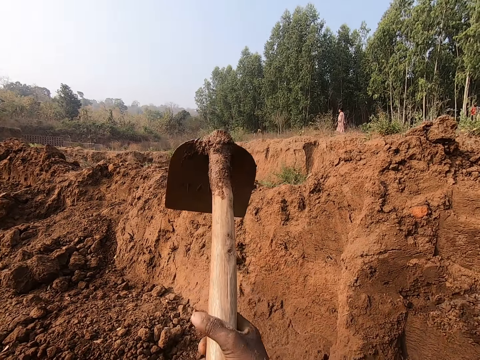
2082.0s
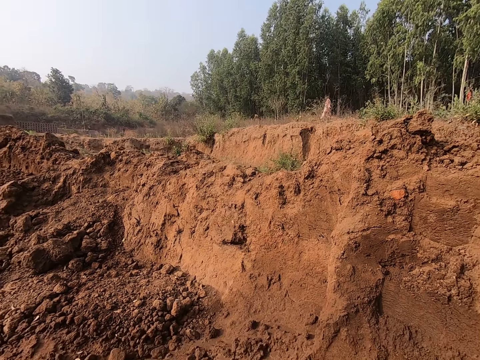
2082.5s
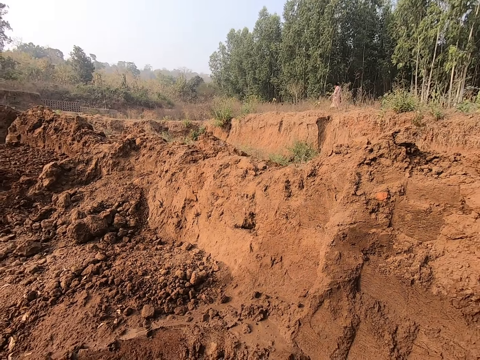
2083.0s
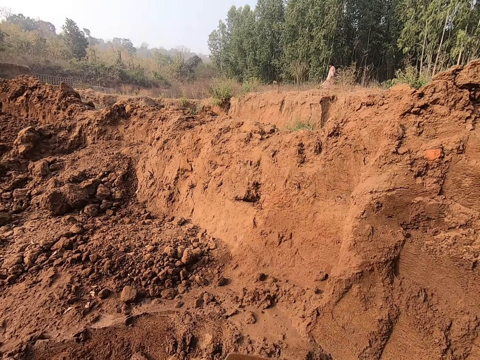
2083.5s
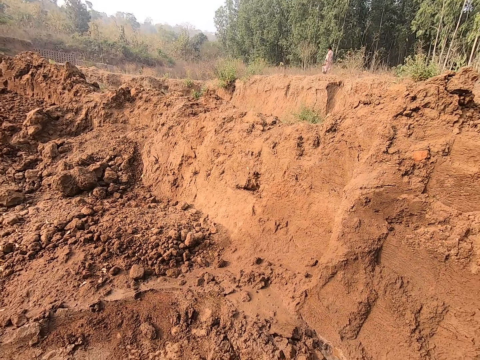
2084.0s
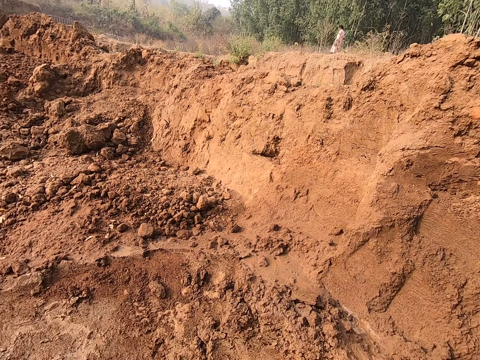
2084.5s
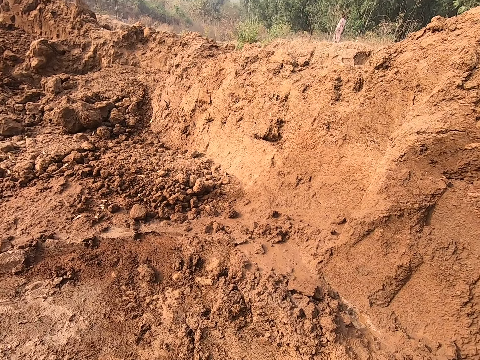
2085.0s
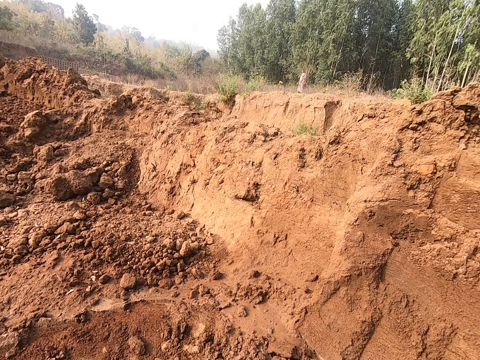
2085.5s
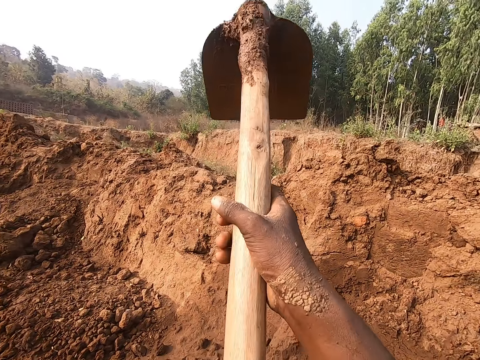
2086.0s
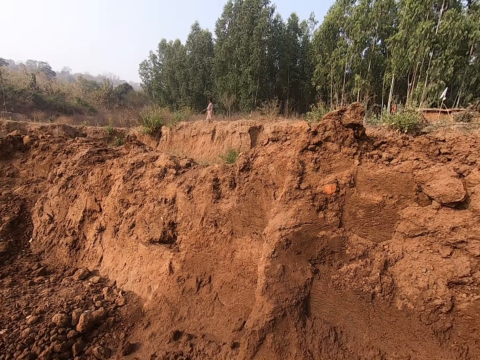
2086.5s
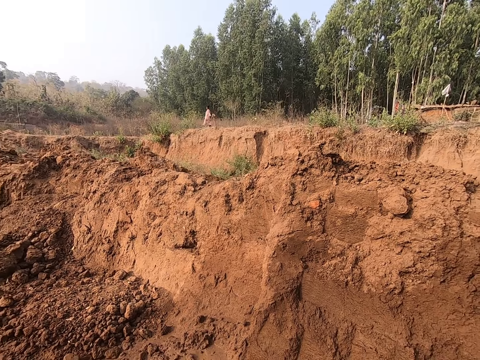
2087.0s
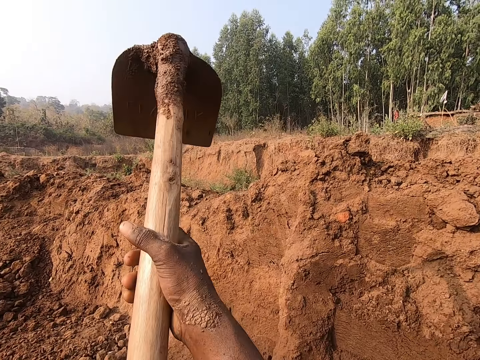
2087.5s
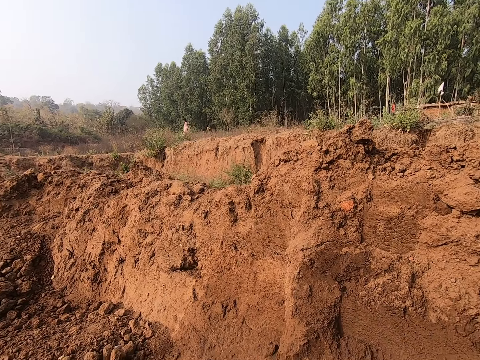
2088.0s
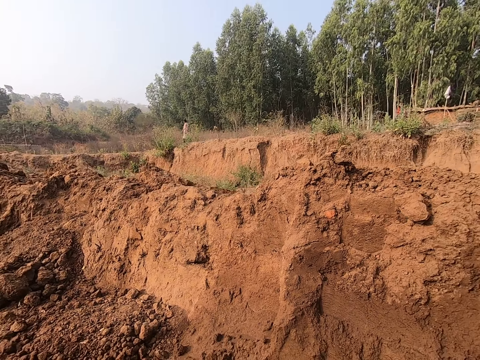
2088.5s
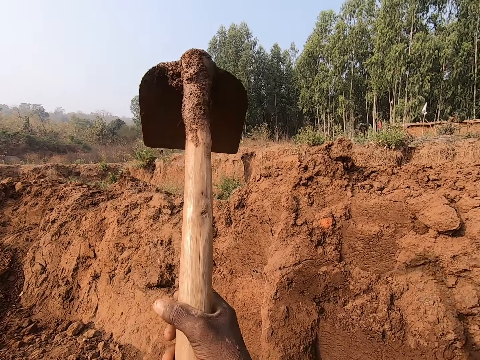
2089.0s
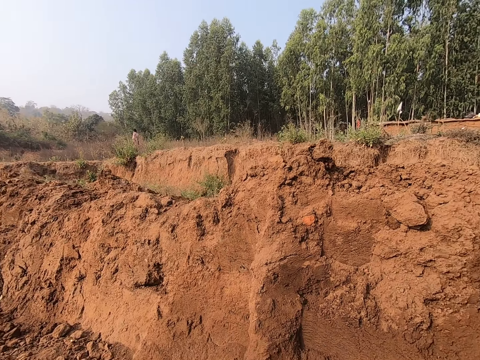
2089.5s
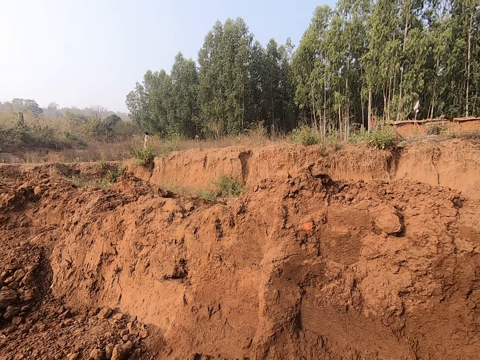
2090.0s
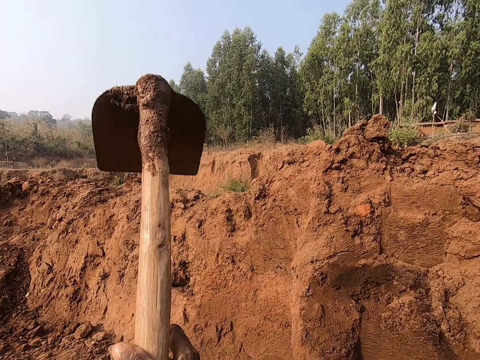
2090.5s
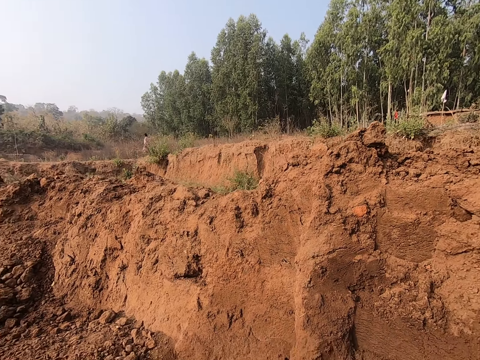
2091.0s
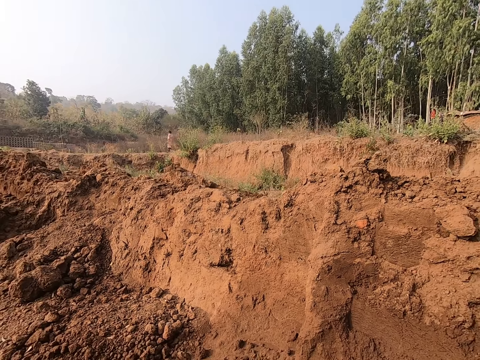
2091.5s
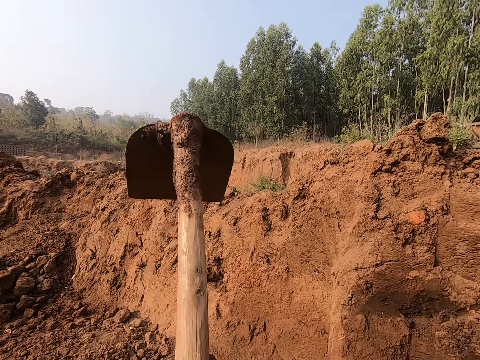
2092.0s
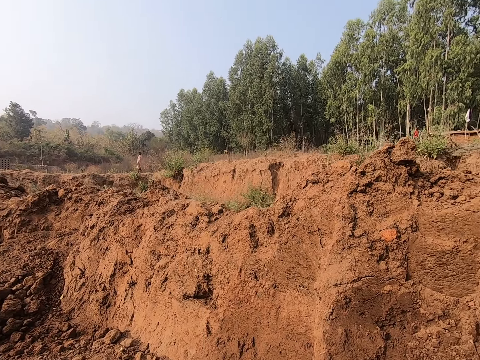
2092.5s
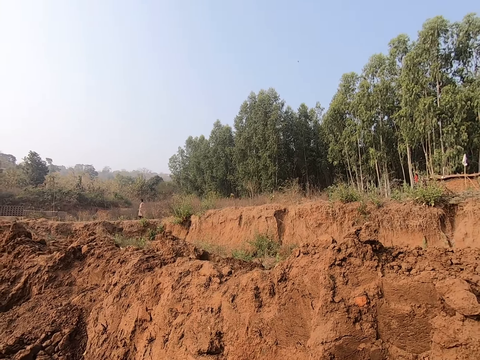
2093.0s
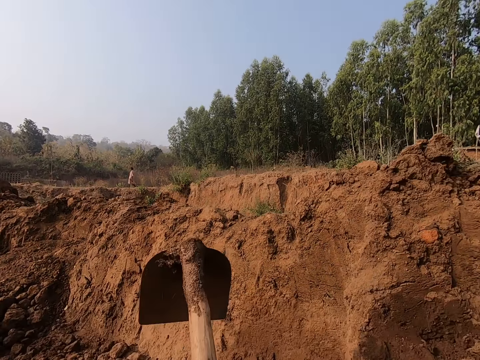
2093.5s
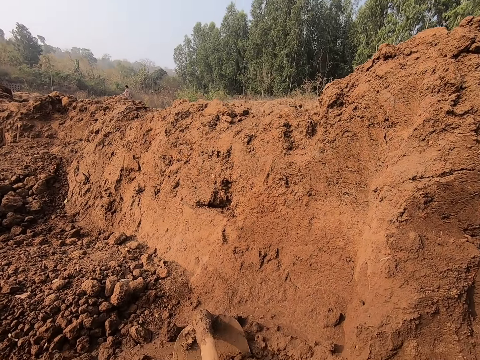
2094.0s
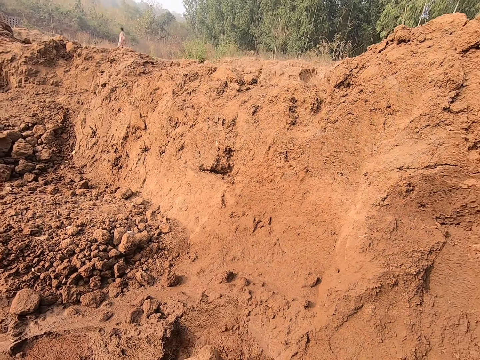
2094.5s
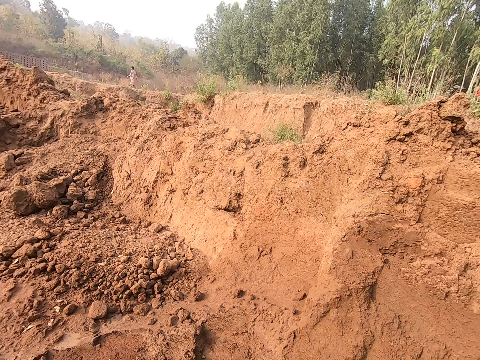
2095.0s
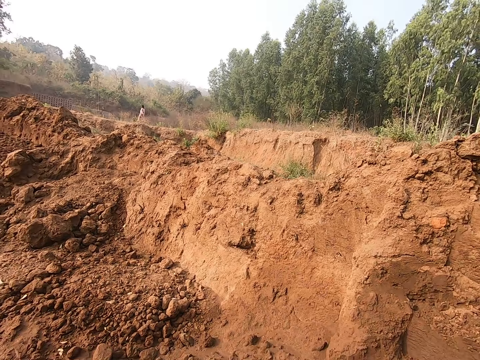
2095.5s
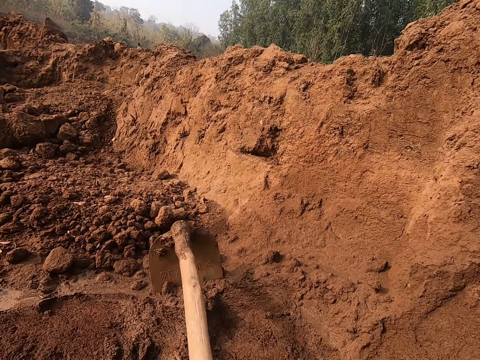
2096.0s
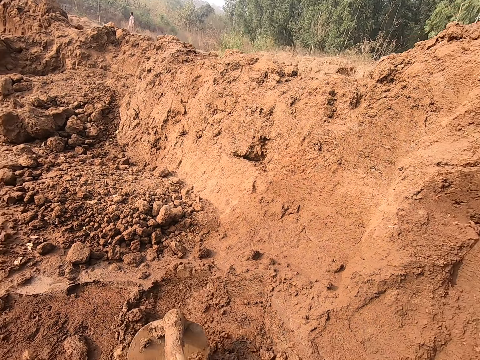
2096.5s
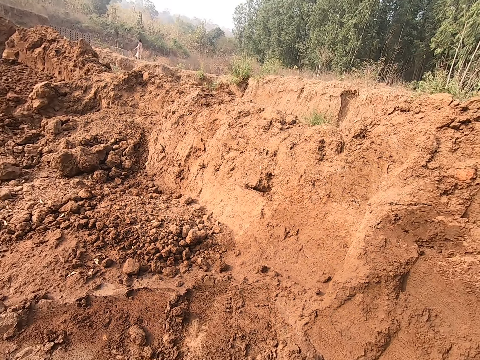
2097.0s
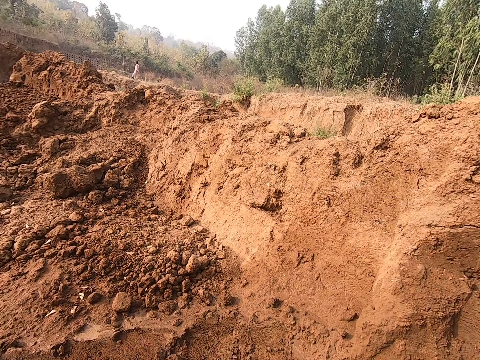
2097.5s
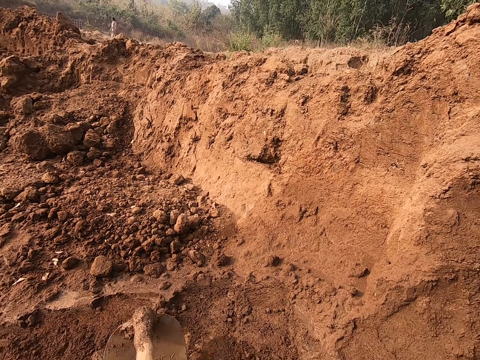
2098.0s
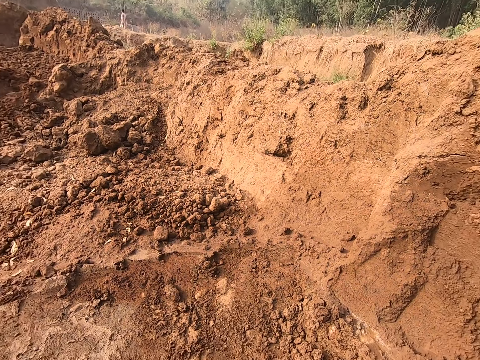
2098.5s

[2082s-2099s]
The camera wearer rotates the jembe. They break soil with the jembe. They dig. They collect soil.

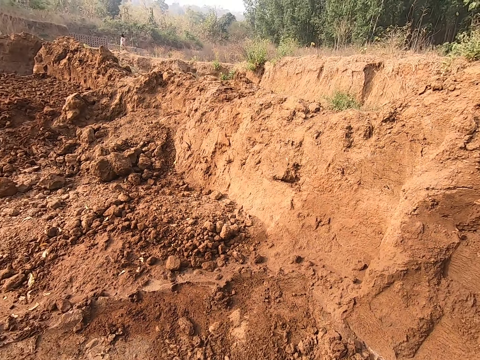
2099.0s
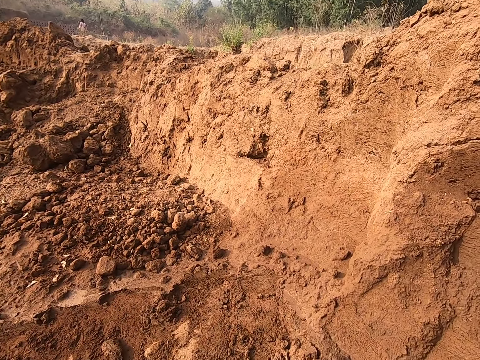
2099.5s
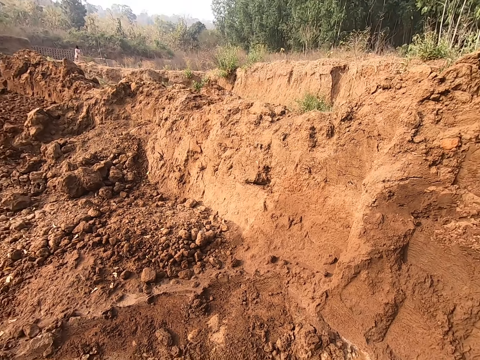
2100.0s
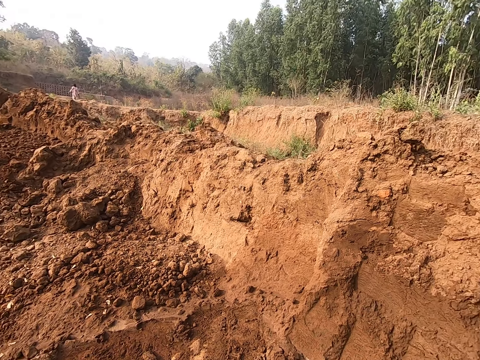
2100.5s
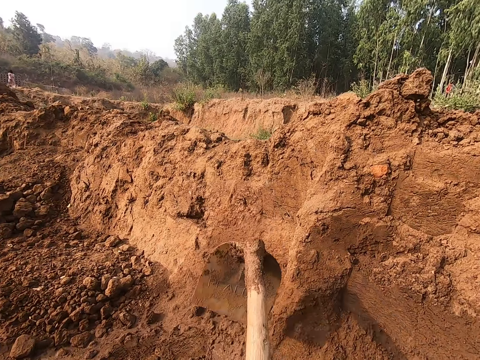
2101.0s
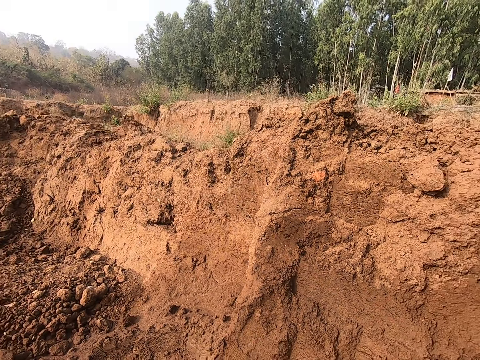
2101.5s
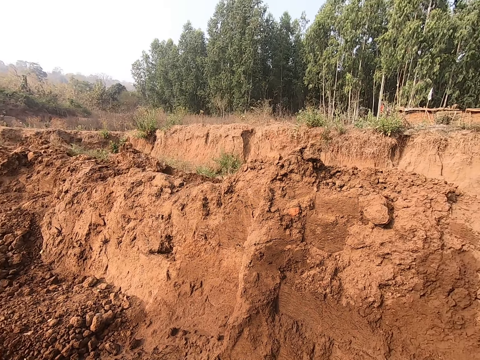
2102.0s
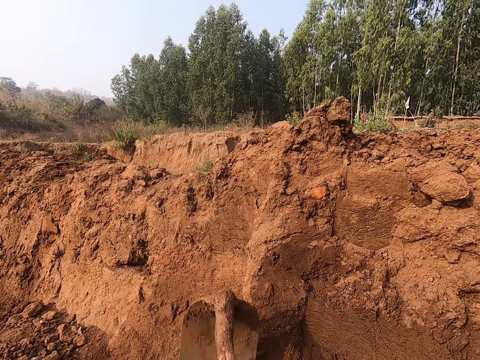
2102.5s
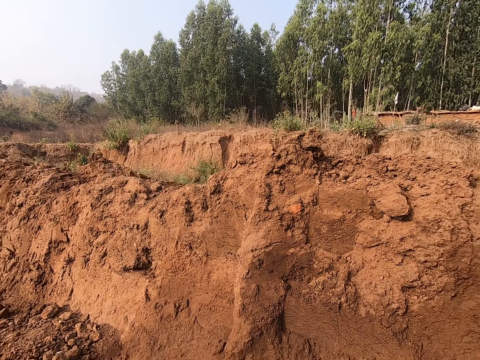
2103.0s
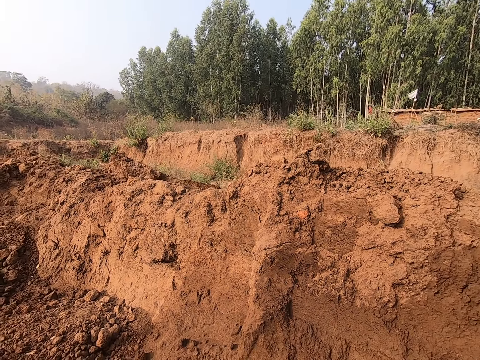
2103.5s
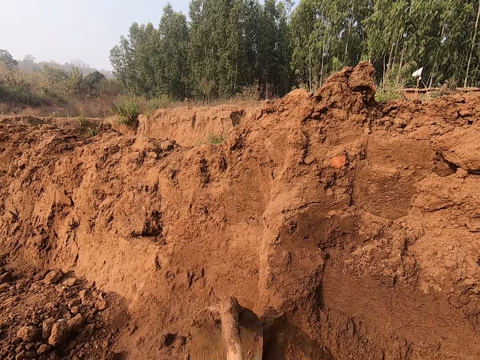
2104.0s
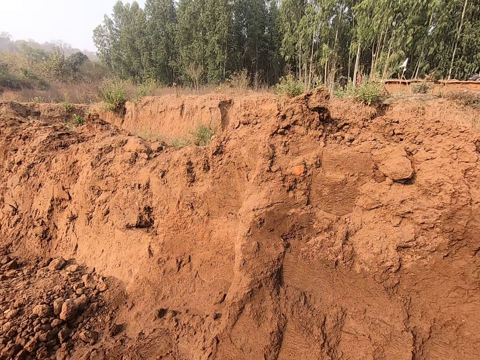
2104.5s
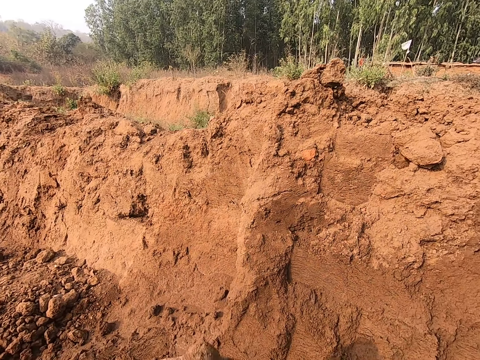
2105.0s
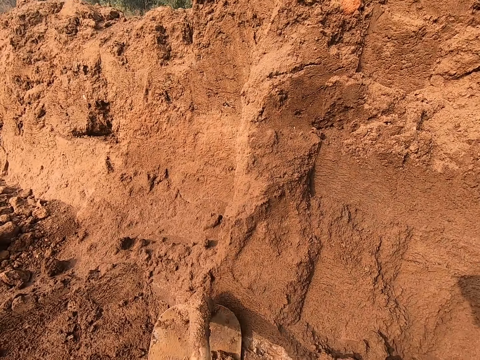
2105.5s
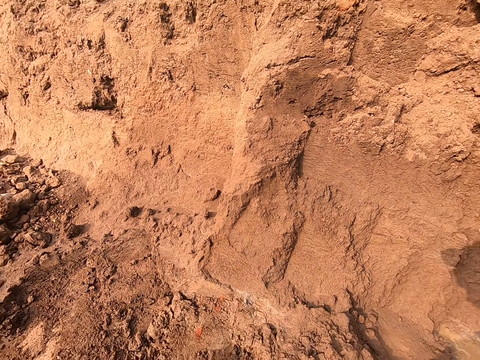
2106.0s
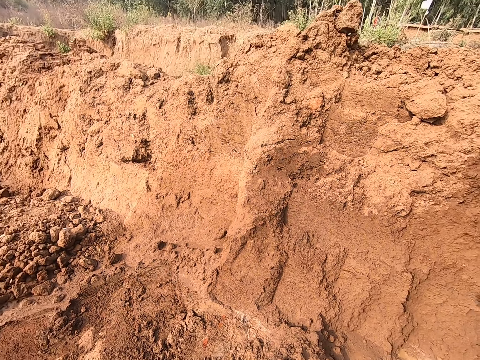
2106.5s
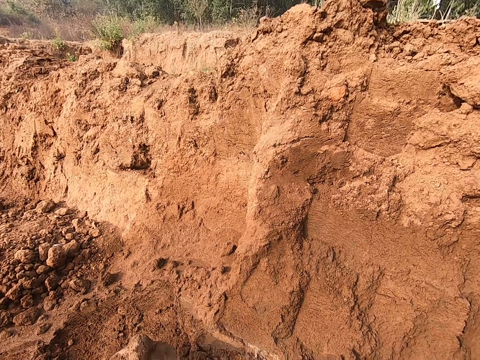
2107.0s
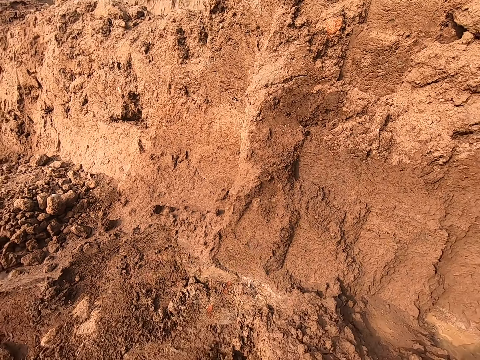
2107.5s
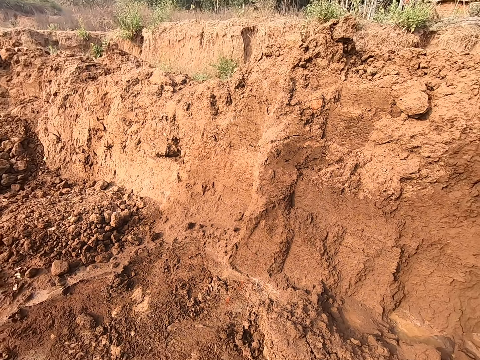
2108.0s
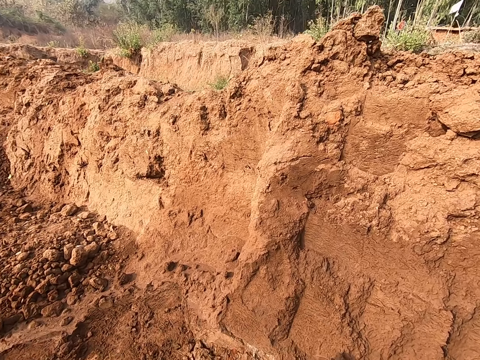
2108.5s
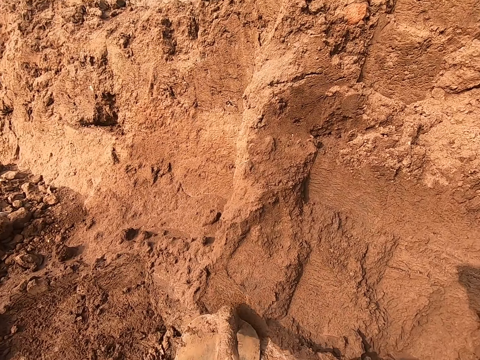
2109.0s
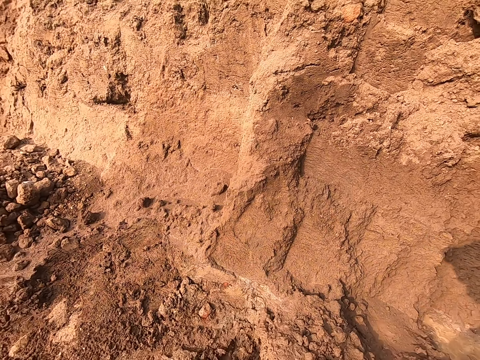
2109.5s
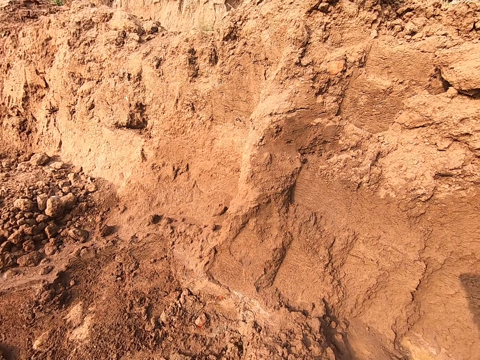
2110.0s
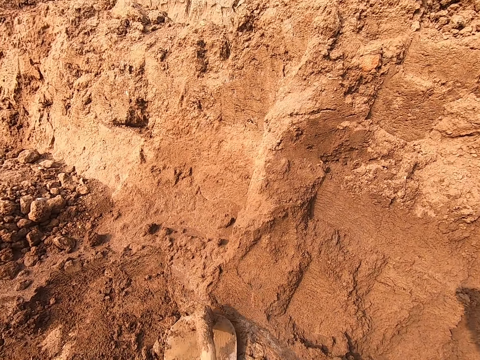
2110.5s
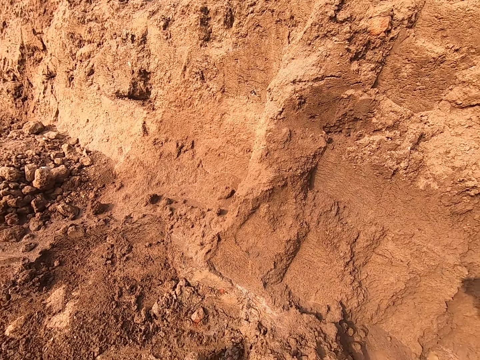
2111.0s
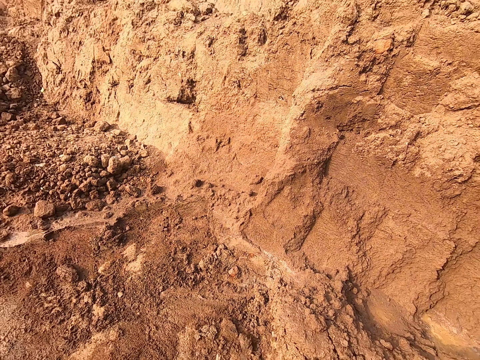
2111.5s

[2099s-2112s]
The camera wearer digs. They collect soil.
